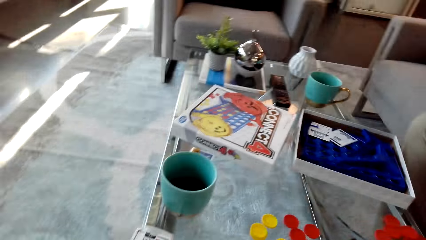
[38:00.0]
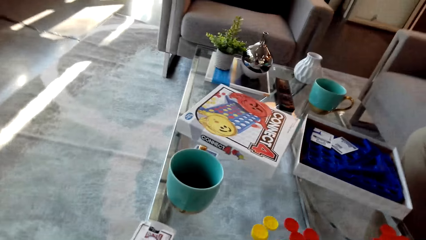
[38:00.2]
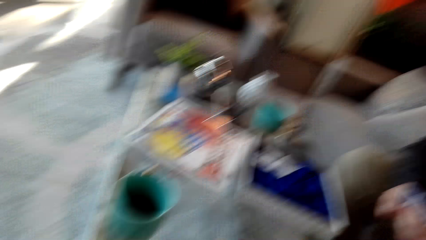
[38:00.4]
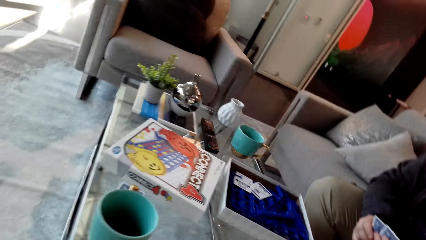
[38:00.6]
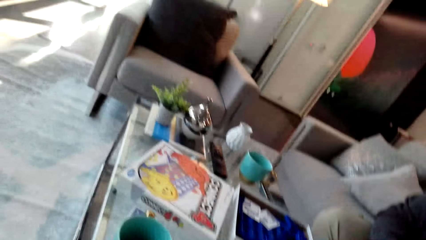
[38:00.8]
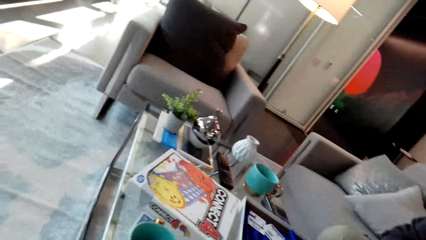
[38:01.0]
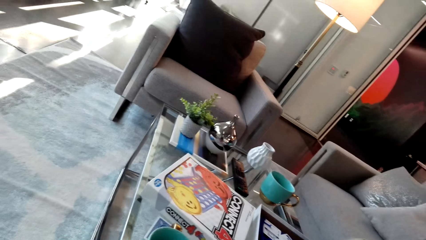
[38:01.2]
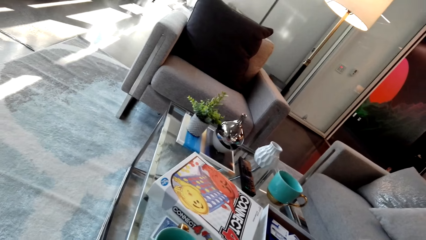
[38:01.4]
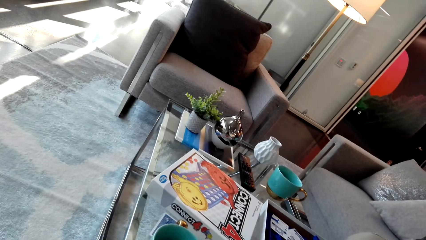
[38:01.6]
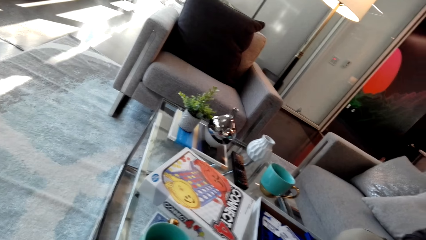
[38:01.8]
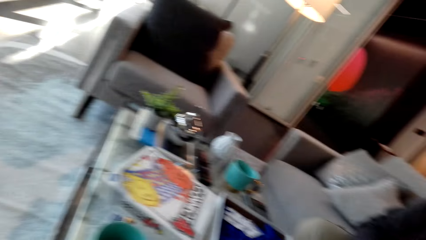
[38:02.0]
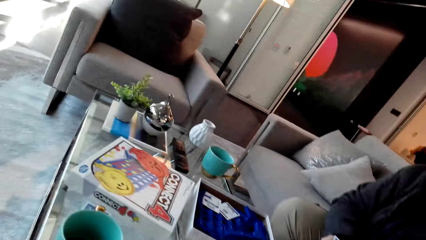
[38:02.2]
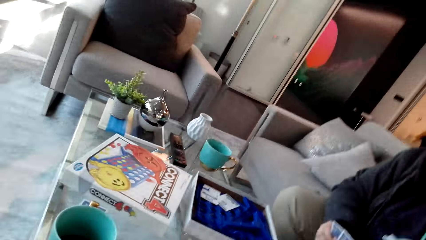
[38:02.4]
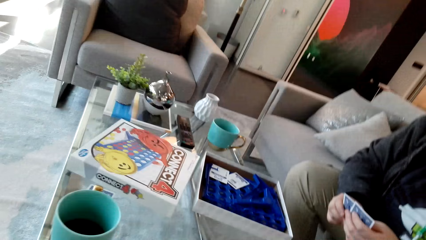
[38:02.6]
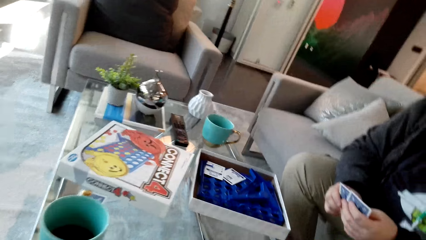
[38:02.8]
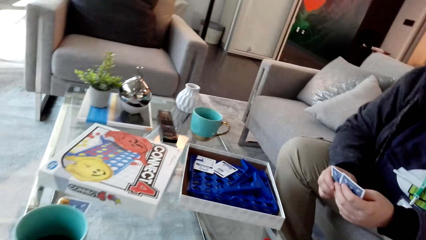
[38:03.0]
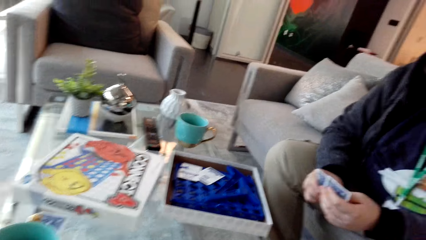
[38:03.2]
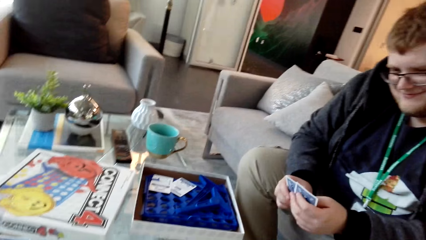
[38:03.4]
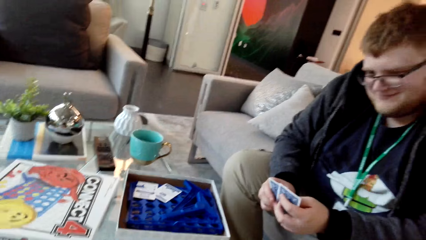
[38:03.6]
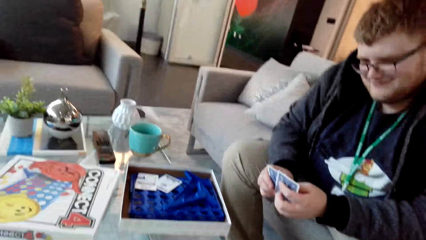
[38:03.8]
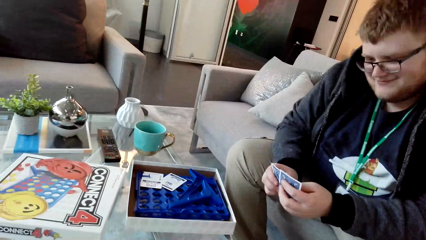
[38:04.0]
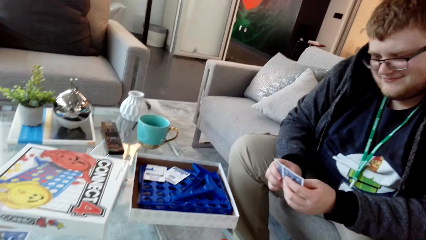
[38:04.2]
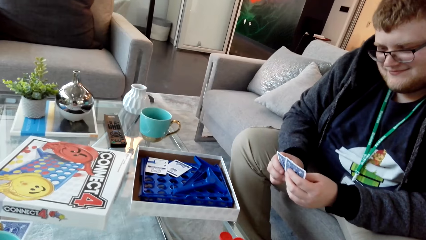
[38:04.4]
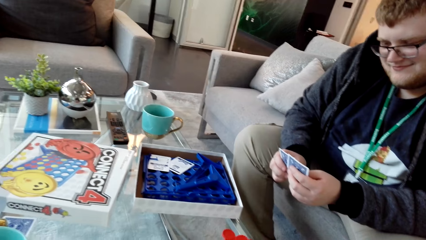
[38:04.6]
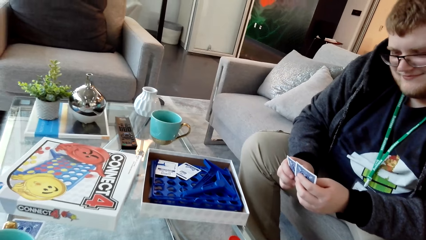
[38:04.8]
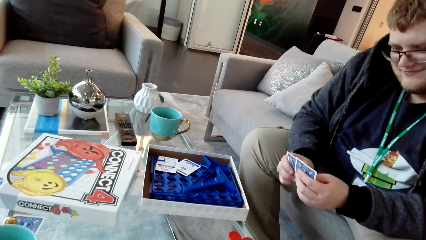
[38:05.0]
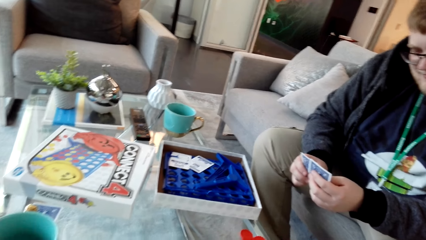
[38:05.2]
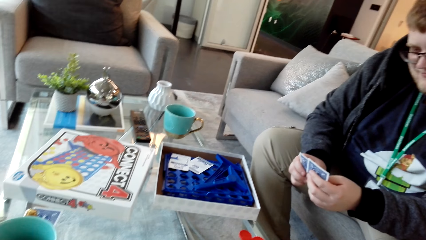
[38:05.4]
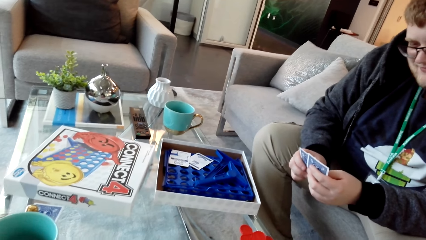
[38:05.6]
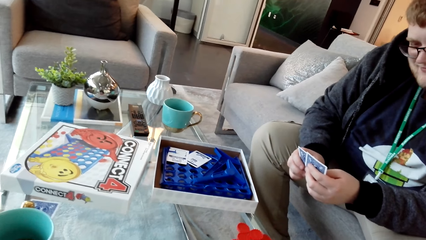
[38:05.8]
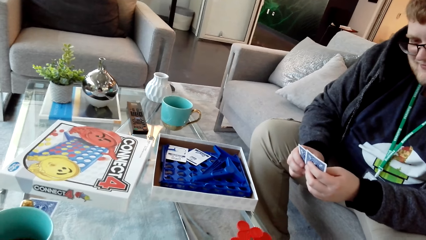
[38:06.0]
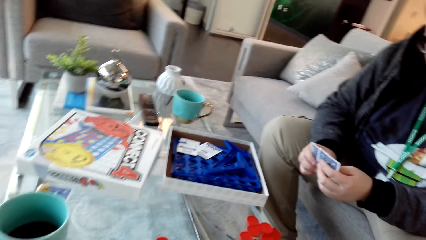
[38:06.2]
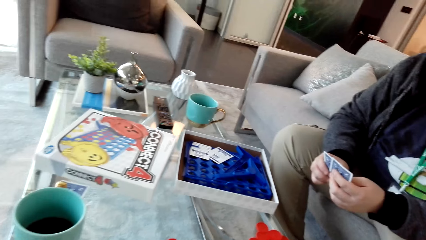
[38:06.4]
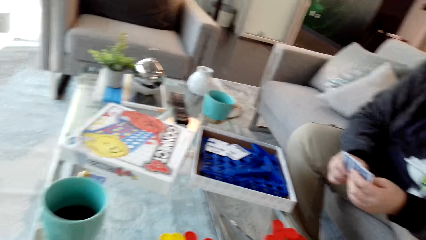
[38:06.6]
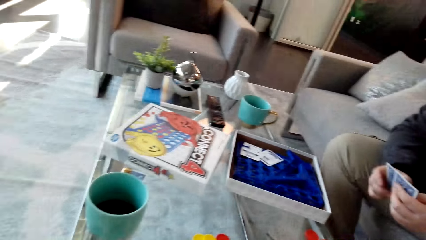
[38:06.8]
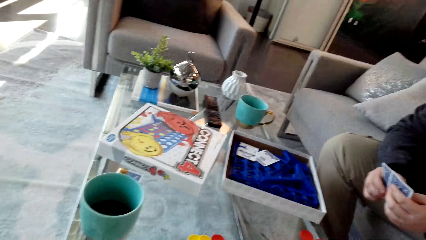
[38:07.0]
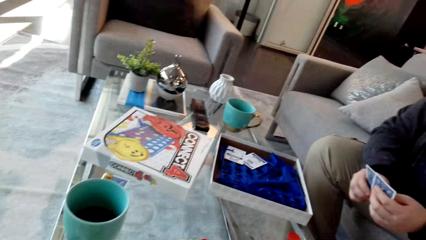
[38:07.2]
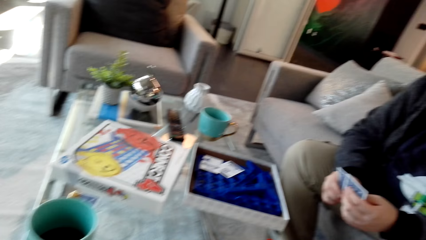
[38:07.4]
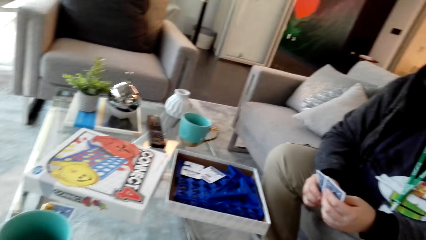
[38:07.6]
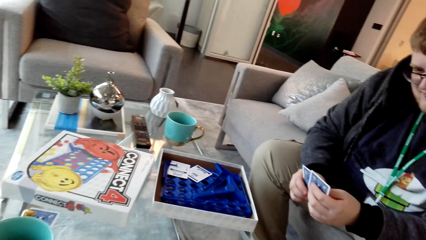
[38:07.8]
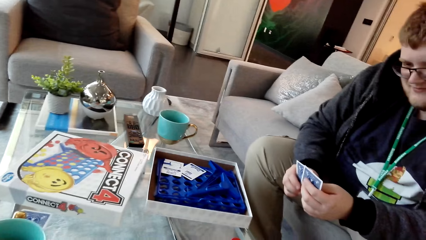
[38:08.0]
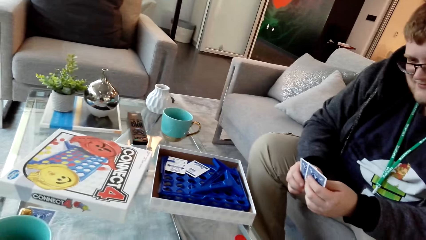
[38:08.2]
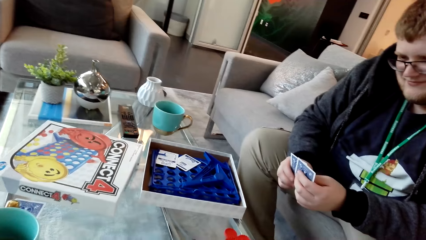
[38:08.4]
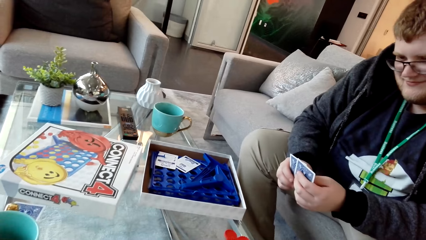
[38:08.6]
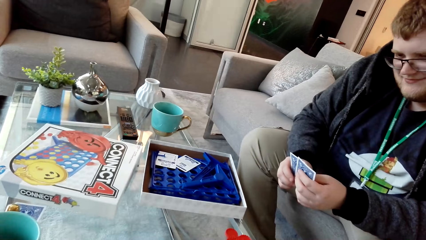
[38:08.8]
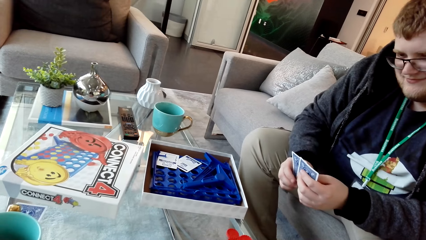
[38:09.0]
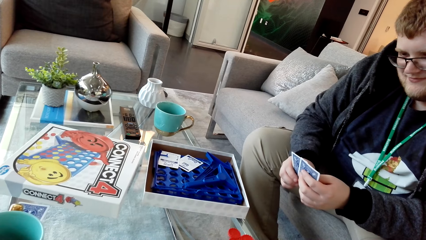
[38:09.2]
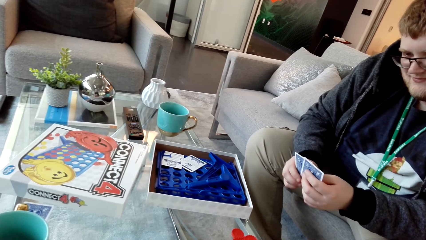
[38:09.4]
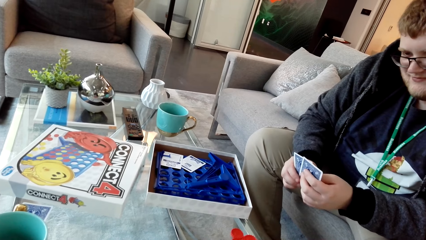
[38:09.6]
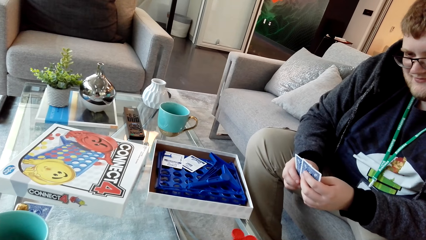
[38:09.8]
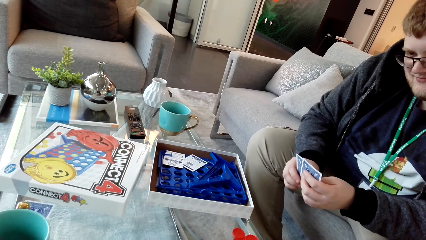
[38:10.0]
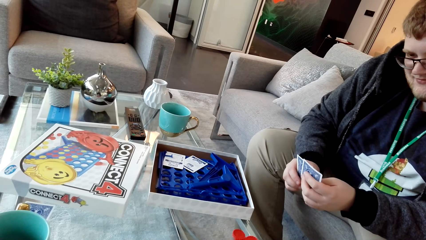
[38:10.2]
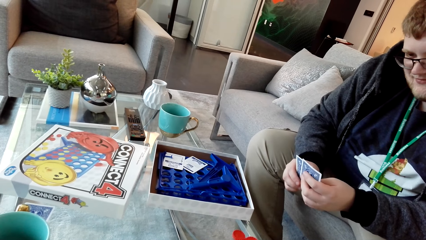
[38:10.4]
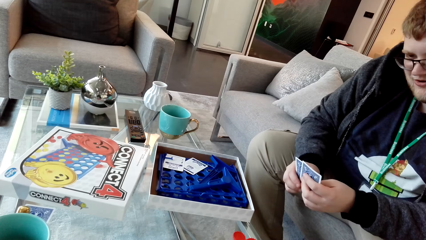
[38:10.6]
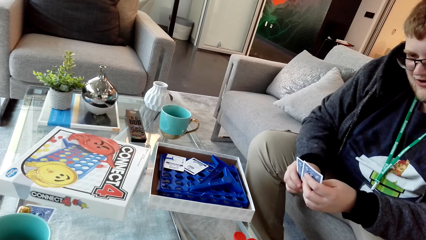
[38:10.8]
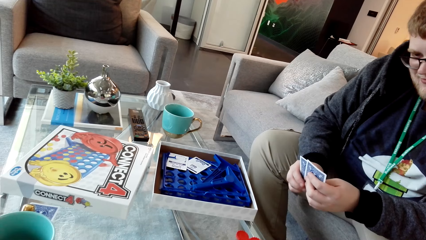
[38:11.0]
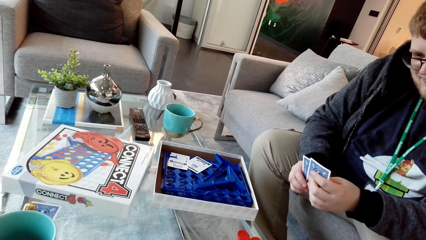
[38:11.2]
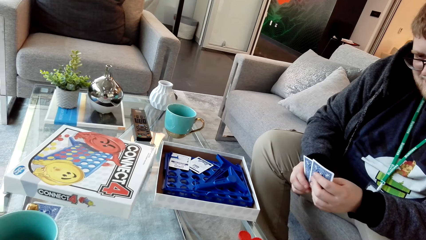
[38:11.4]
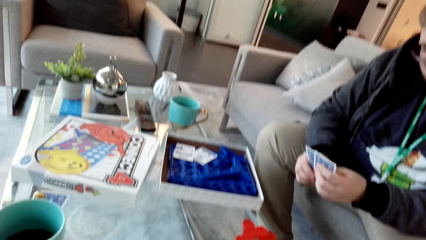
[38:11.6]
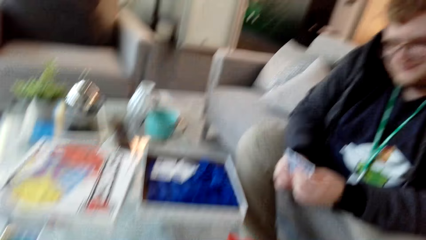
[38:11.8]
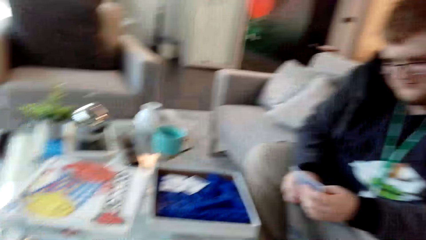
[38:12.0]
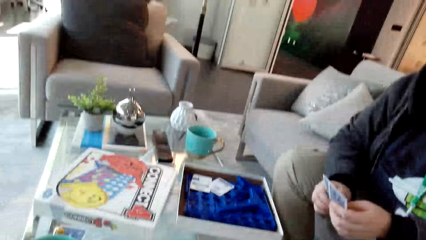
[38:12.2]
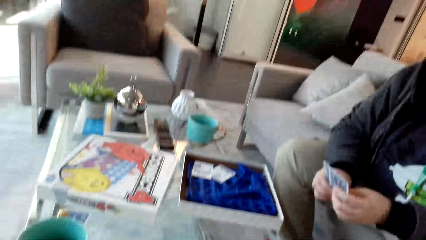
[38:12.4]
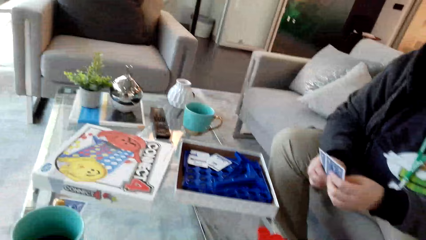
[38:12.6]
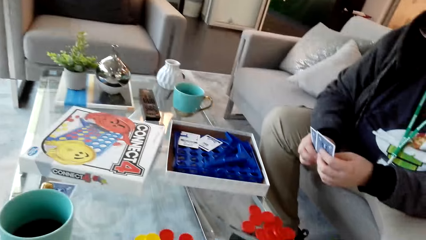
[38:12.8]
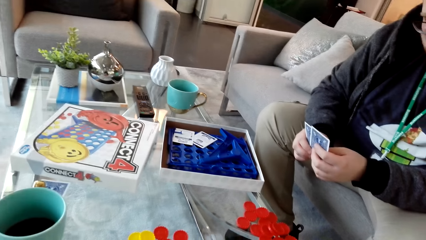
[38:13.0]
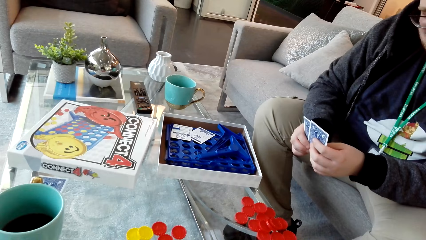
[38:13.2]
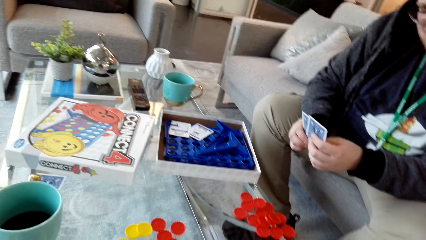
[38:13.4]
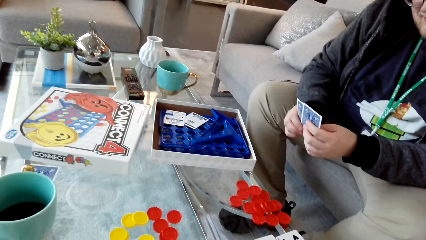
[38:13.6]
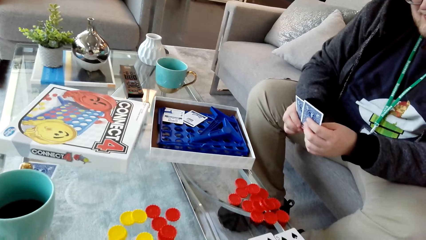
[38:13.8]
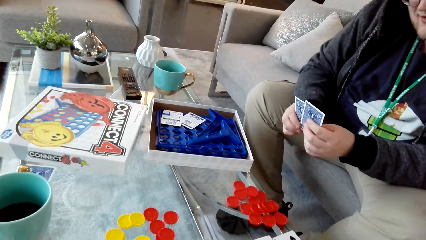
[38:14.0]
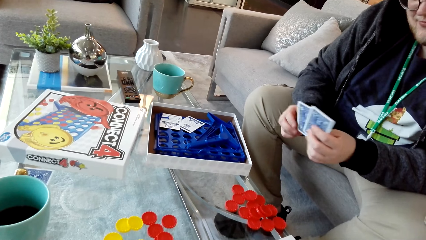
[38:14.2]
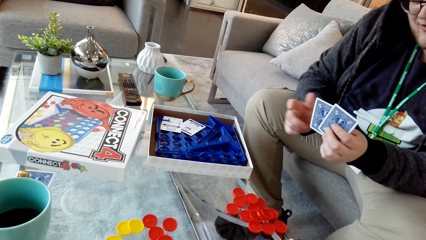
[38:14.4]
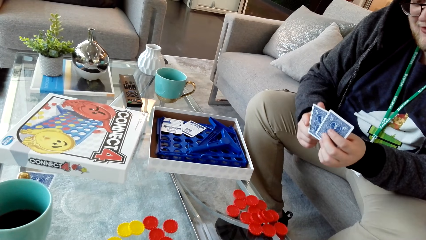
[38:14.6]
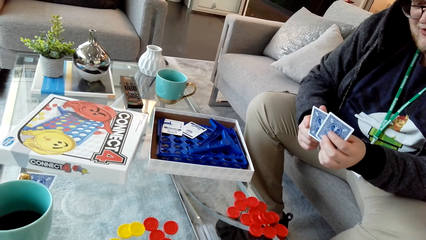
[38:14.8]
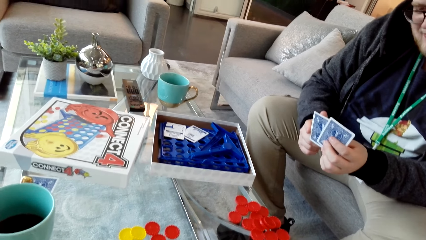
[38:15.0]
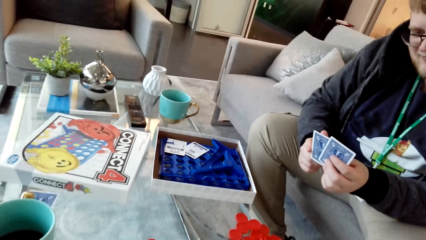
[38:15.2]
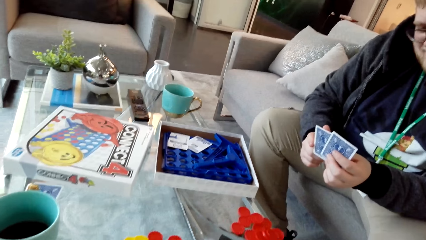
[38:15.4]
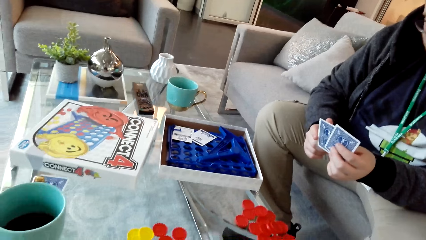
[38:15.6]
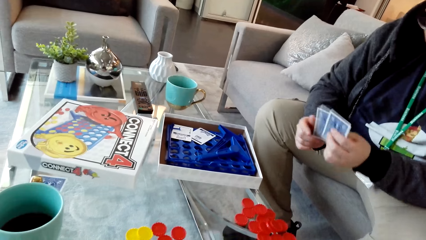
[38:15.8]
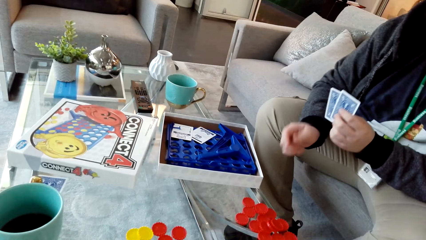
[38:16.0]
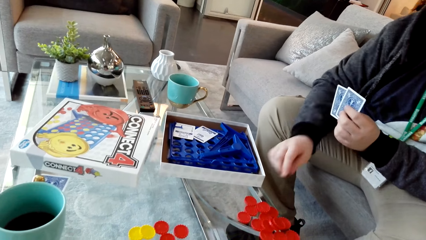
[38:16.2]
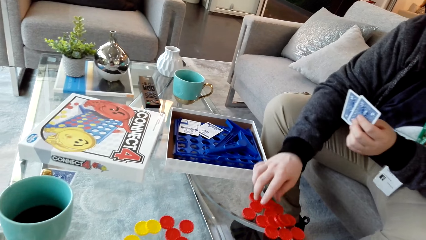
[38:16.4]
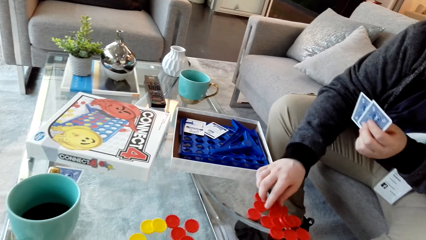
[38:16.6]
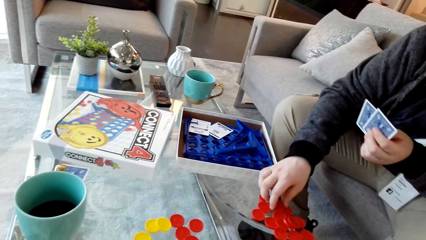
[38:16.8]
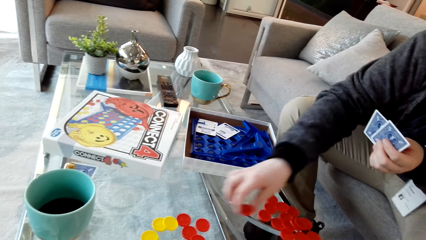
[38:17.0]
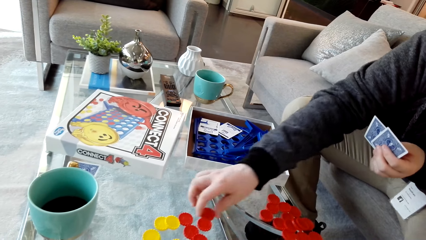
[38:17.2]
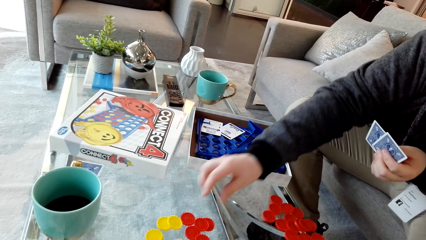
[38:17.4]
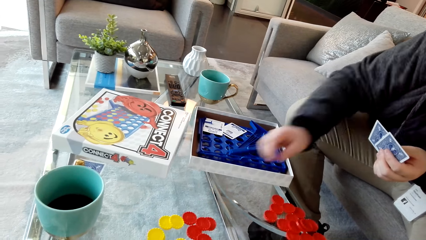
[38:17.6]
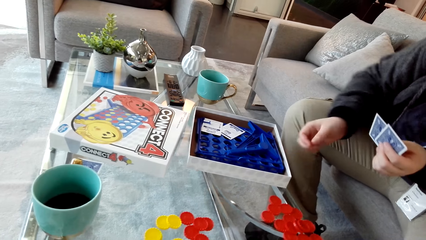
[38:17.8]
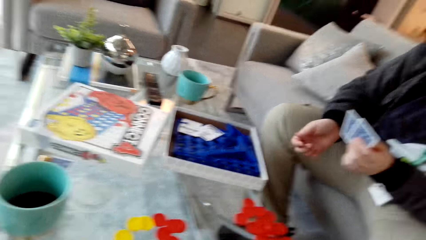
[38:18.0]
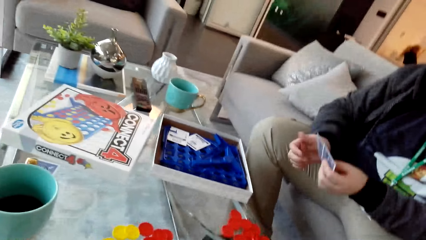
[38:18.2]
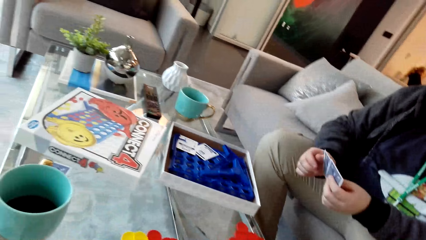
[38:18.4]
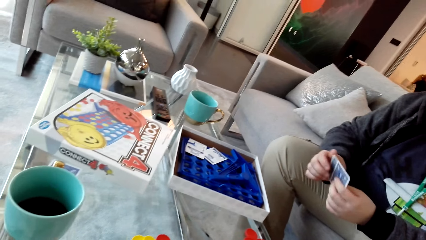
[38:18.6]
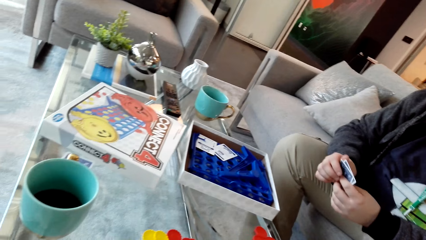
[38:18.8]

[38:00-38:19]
The camera wearer talks and looks around. They talk. A man talks. The man talks again. The man picks up the dice, moves a bottle top, and drops the dice.
